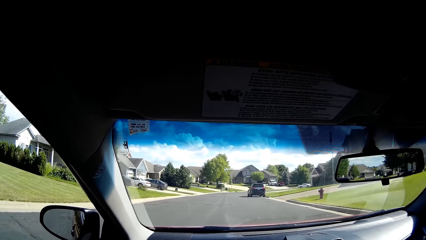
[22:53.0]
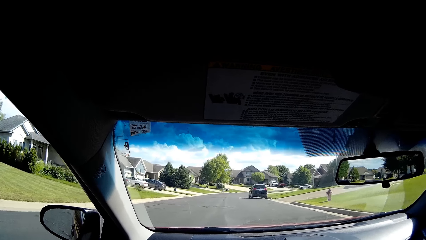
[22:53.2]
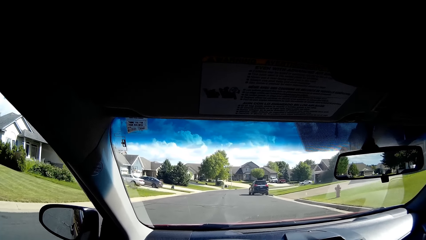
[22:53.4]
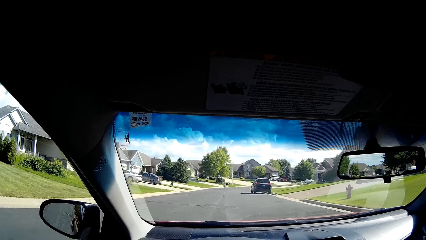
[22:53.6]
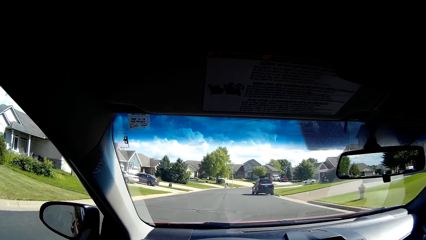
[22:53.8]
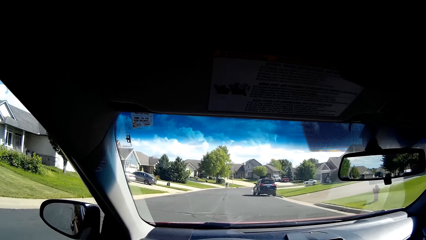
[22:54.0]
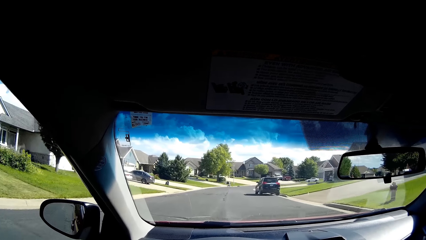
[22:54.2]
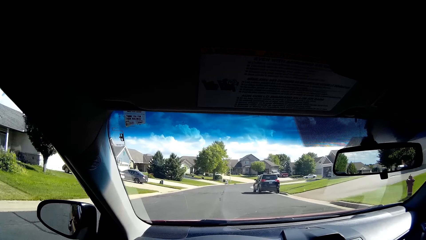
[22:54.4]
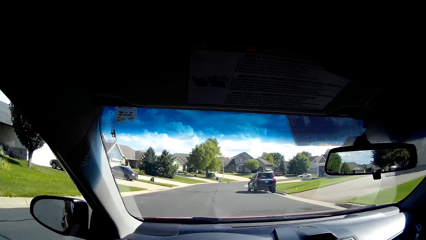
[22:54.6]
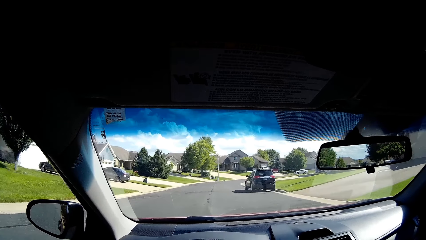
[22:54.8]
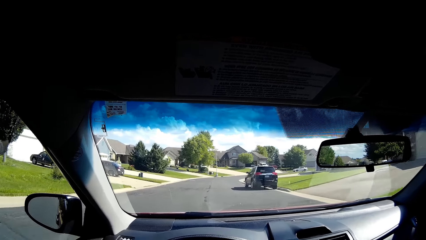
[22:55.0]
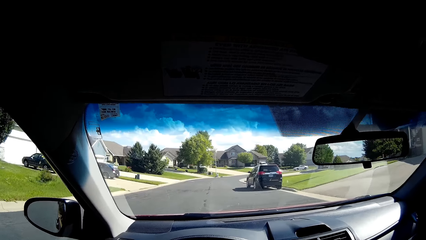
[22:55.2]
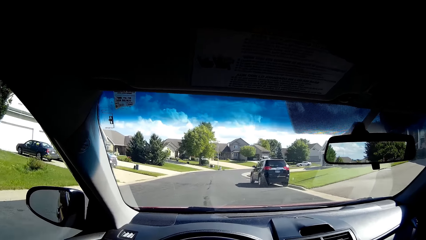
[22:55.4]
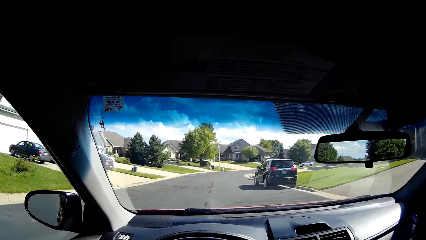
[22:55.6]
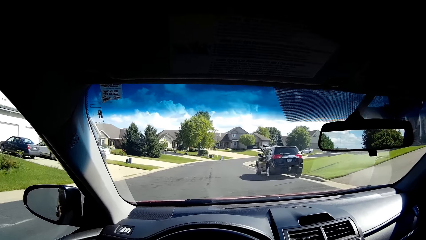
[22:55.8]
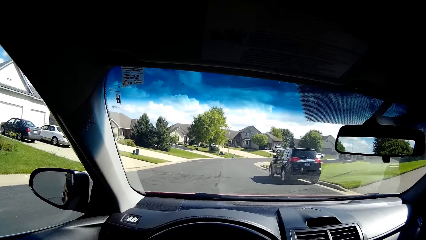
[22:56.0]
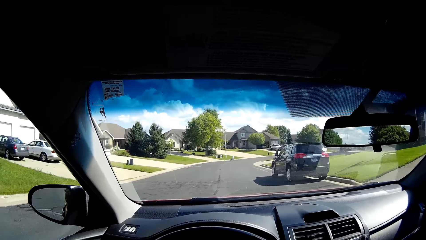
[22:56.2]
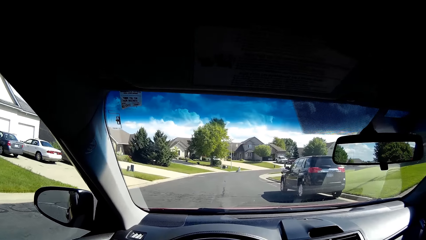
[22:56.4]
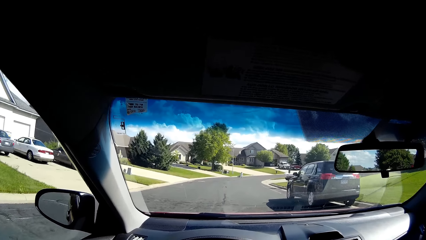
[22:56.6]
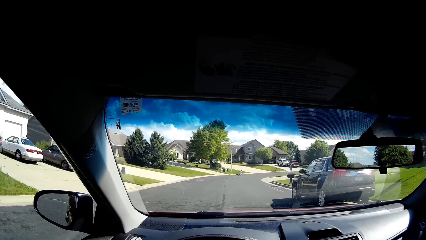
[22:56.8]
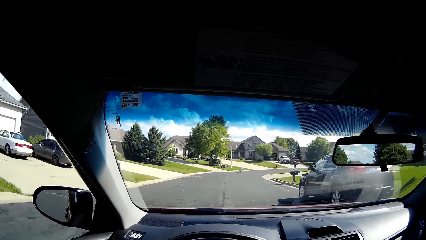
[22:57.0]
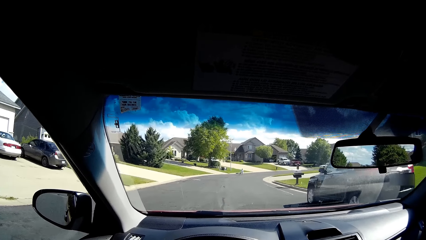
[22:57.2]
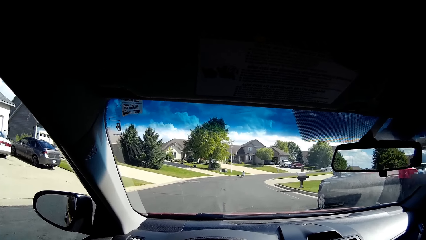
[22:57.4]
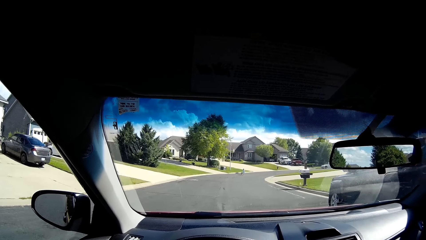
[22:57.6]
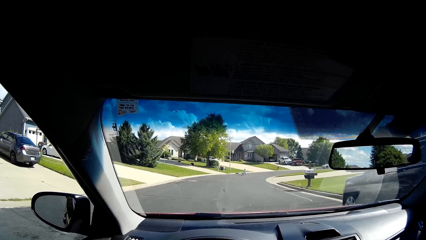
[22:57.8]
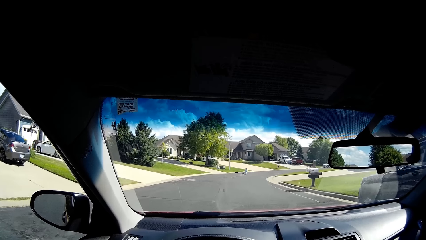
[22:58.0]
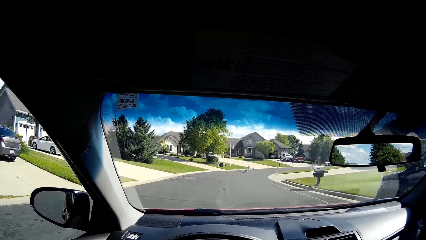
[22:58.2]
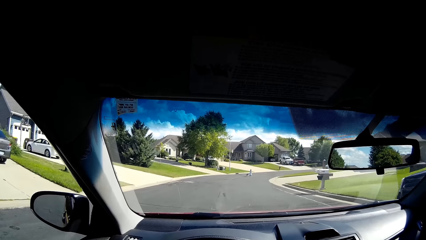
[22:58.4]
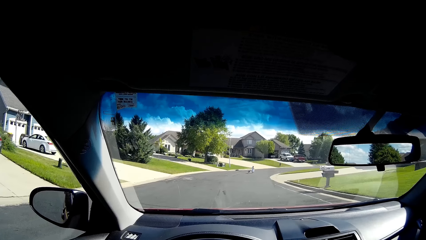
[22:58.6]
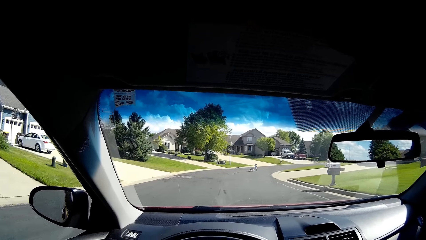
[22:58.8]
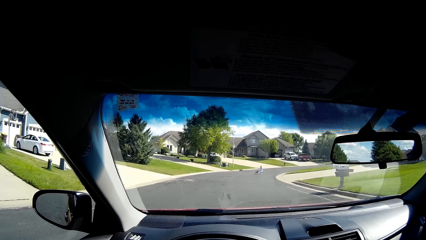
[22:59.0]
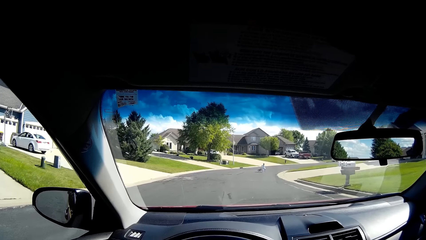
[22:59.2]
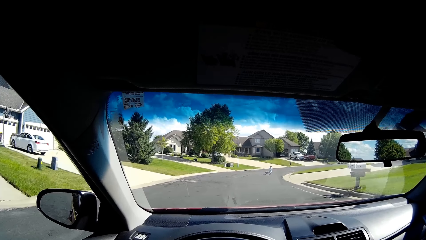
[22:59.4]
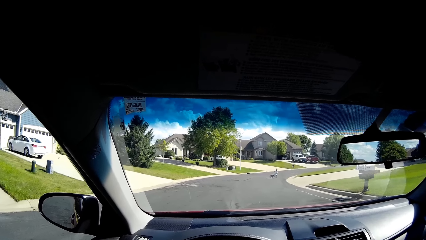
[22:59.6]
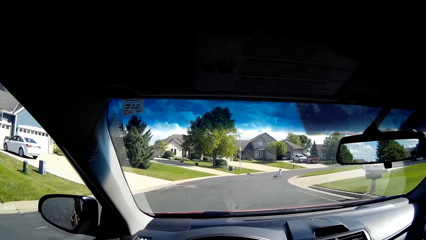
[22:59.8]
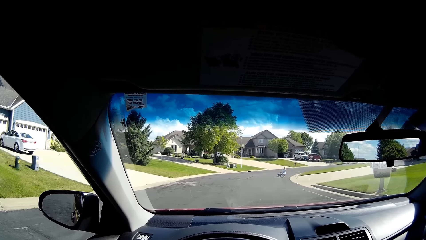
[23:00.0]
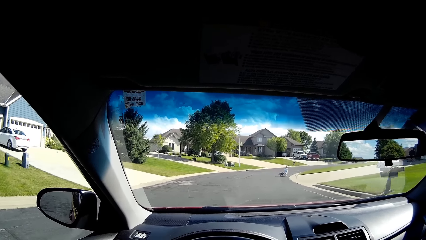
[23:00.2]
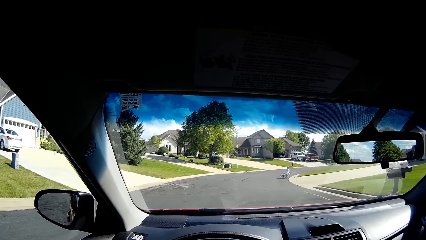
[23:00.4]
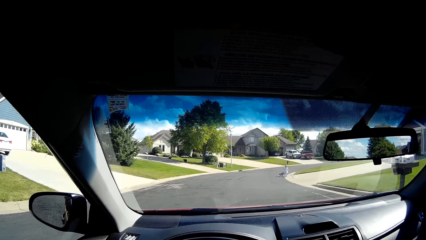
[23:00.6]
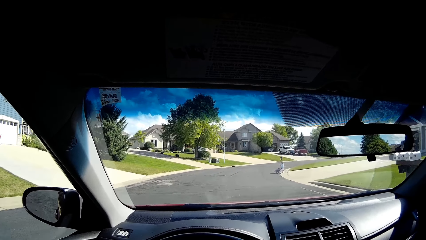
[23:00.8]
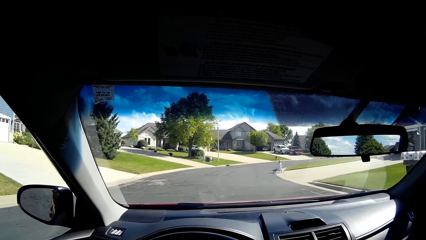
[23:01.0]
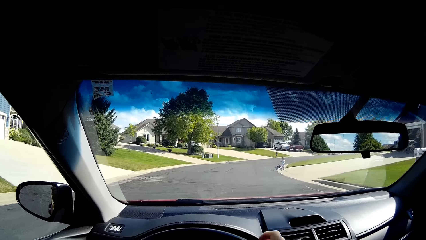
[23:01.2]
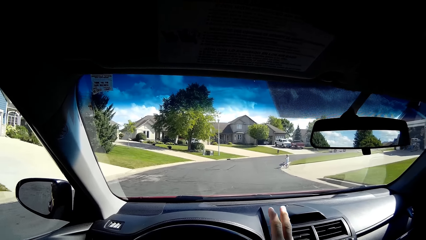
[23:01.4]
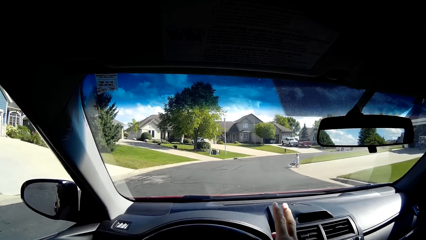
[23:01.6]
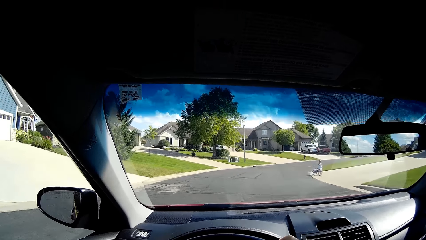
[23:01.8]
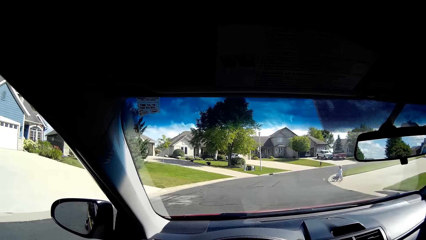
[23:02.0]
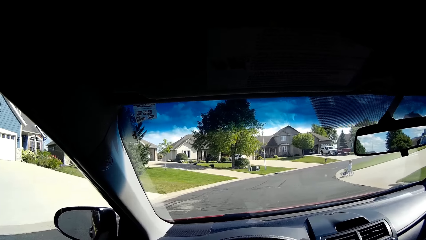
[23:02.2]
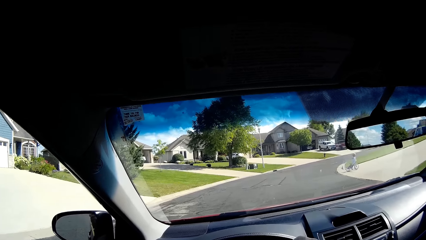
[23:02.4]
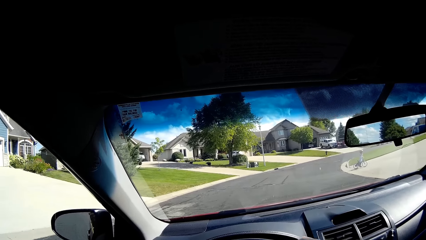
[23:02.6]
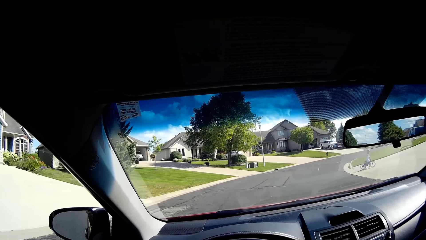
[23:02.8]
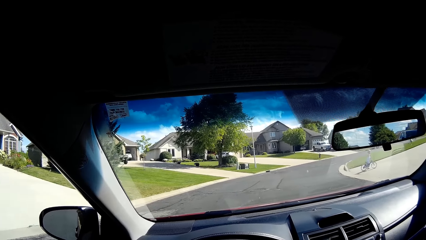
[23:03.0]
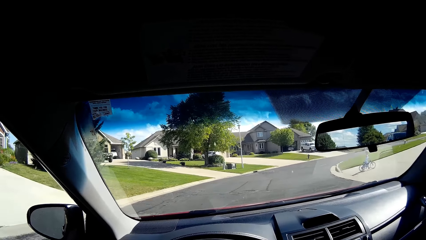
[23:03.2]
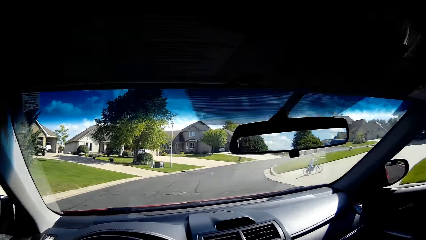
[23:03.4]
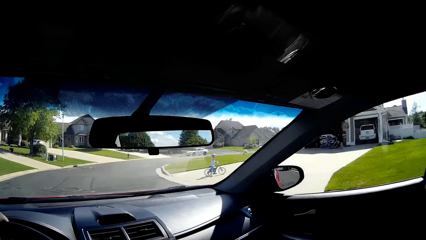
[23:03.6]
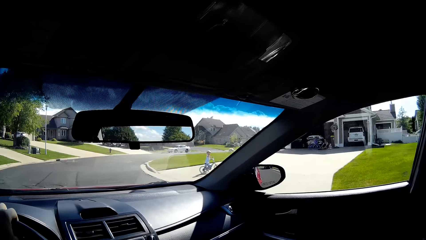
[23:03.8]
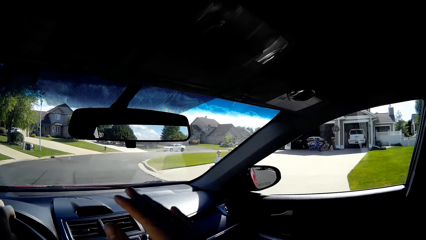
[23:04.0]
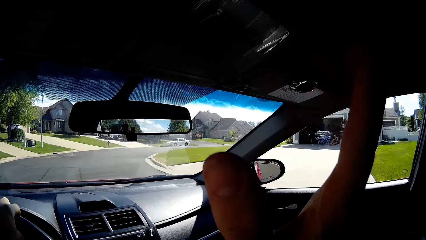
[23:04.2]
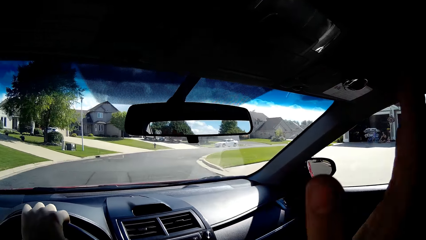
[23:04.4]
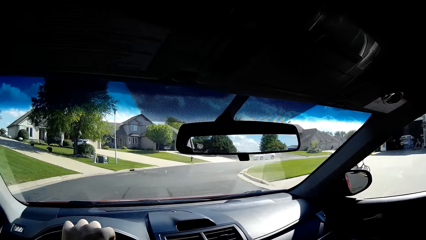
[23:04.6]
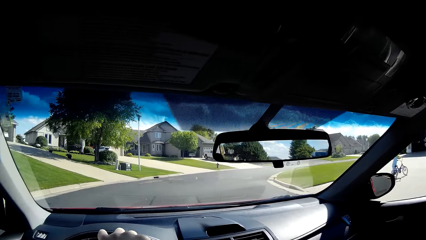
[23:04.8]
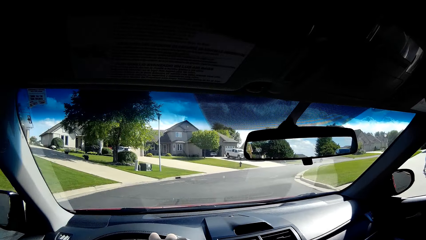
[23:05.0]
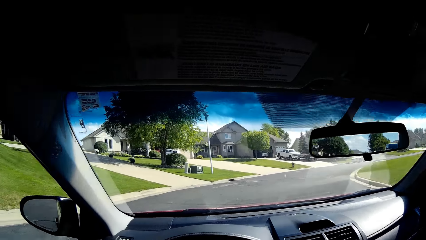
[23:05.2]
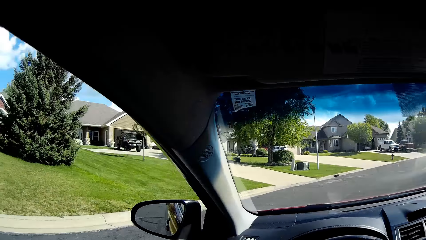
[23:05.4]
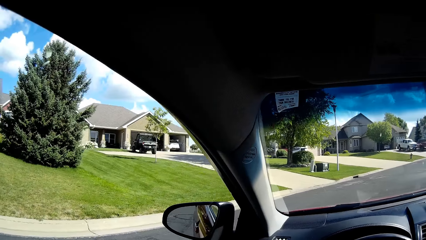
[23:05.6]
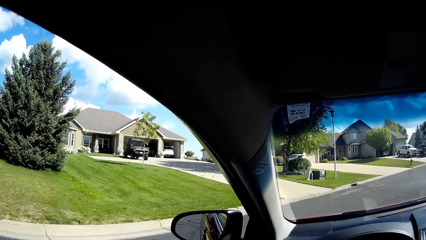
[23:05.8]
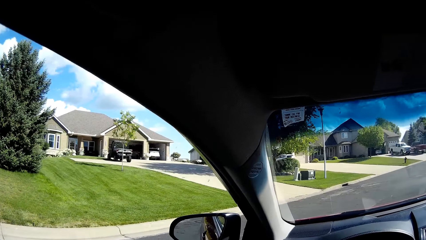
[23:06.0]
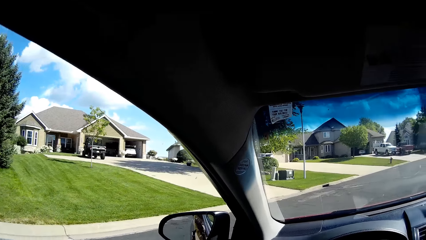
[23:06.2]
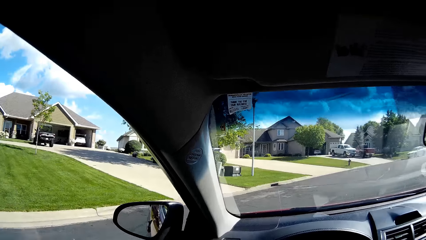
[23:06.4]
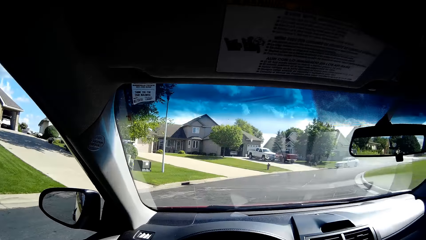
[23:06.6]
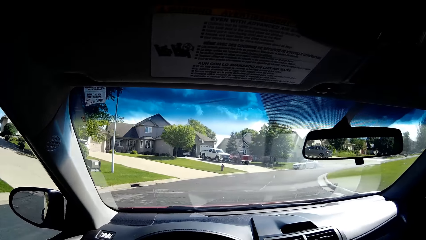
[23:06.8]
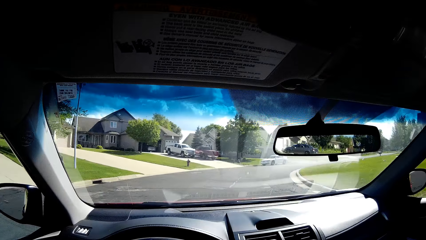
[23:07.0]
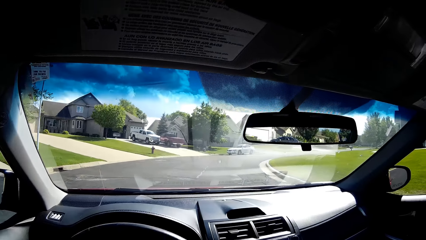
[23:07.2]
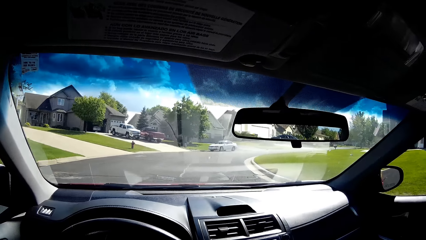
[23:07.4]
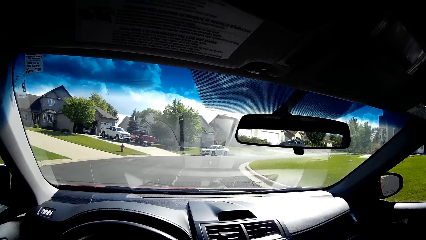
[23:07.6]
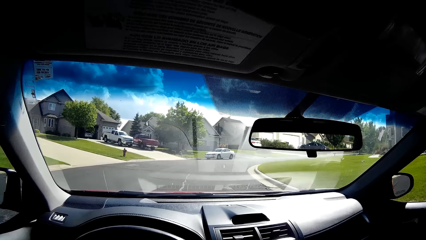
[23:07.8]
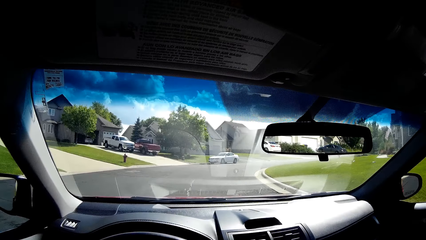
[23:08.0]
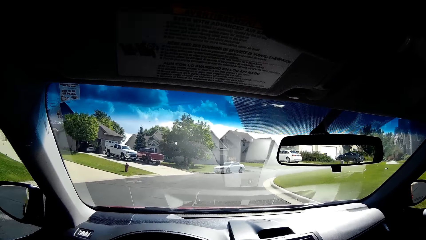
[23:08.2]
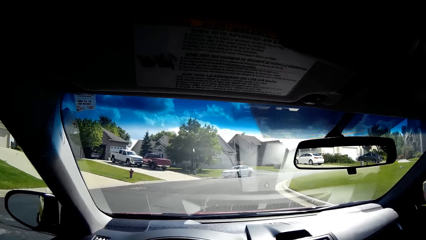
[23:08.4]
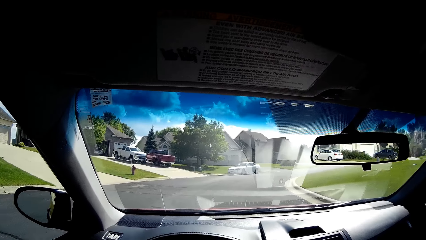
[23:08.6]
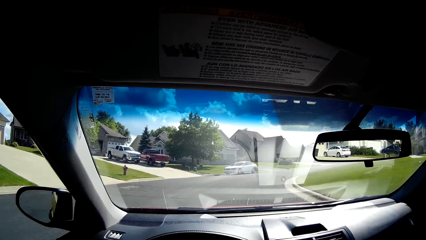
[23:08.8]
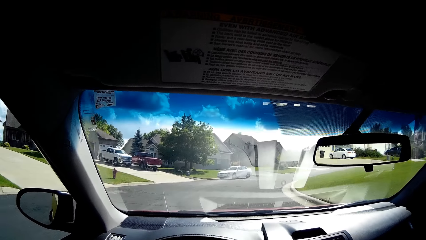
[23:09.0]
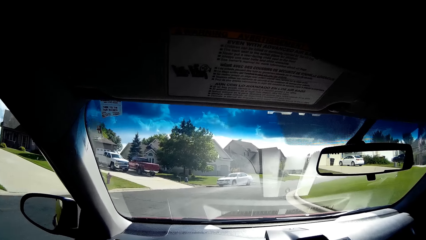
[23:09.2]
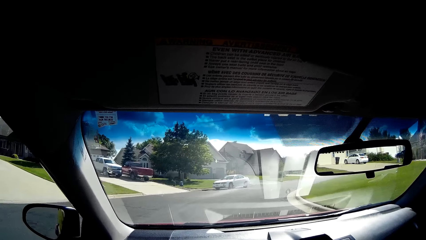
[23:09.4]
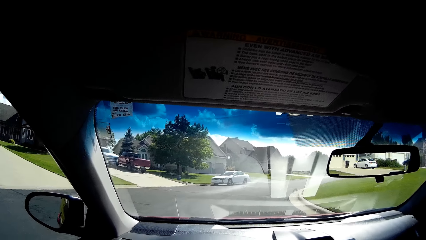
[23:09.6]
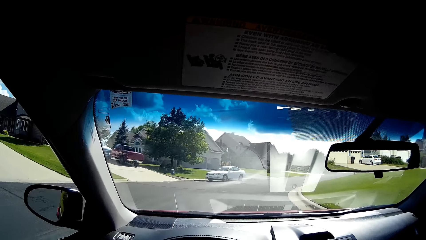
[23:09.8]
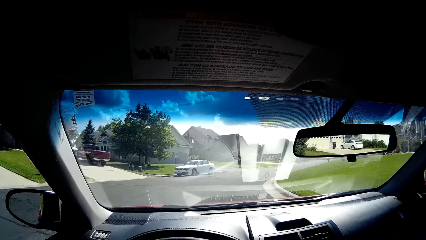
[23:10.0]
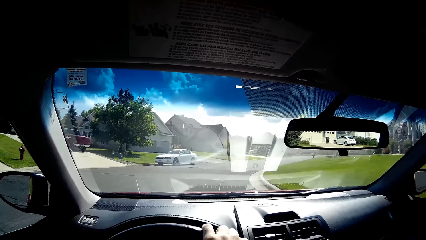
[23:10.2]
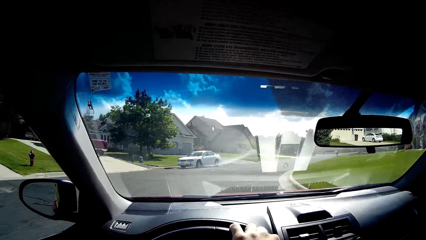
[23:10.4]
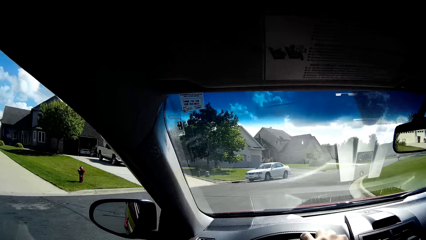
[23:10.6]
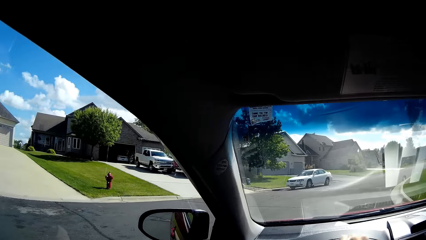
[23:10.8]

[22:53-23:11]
The camera wearer drives a car on the street road. They wave a hand at a child. They drive the car on the street road again.
